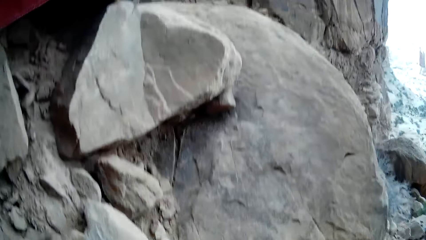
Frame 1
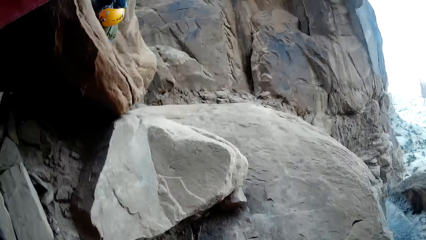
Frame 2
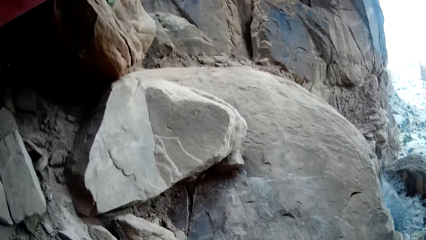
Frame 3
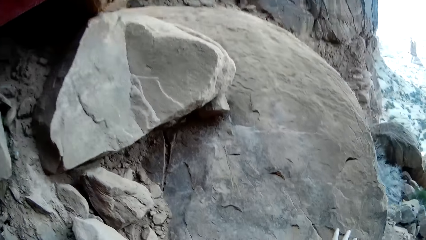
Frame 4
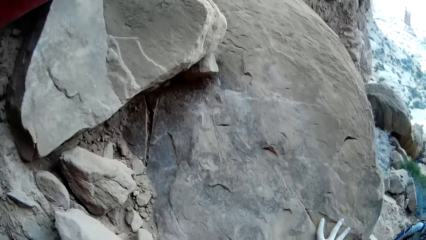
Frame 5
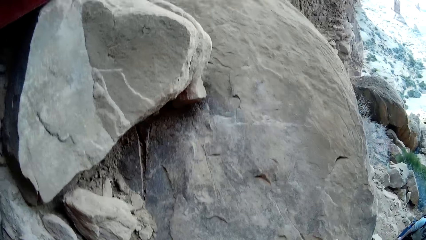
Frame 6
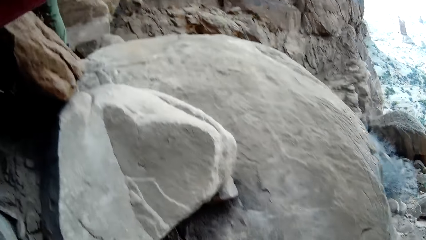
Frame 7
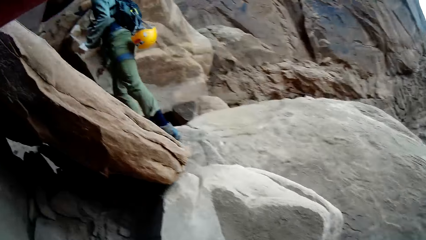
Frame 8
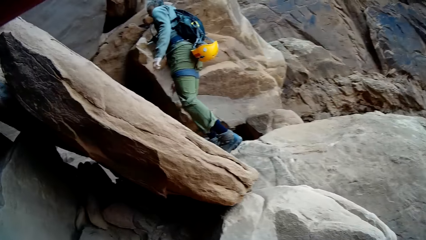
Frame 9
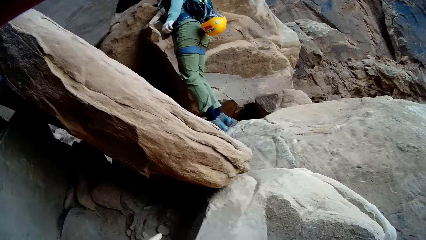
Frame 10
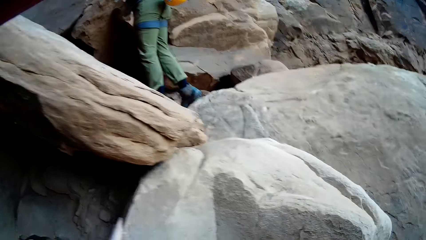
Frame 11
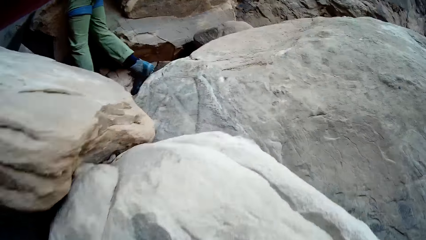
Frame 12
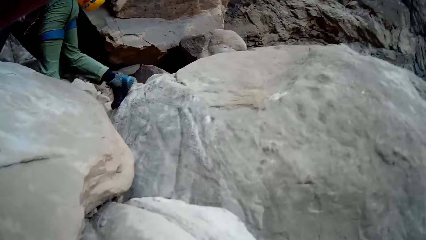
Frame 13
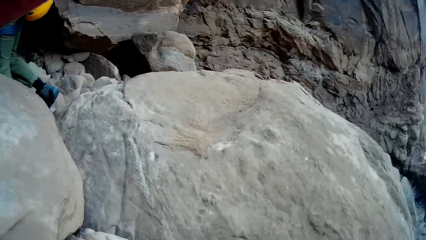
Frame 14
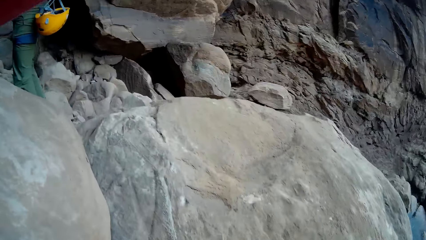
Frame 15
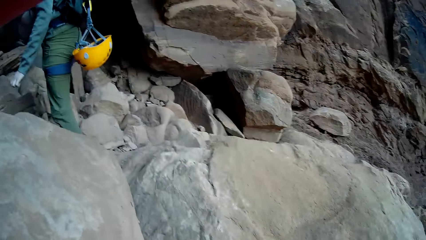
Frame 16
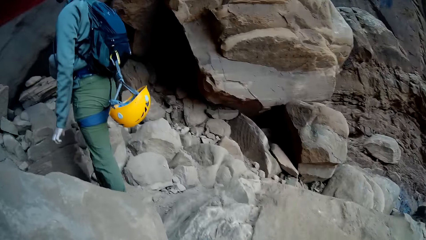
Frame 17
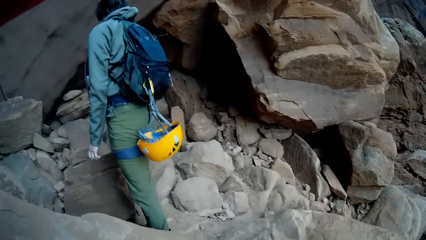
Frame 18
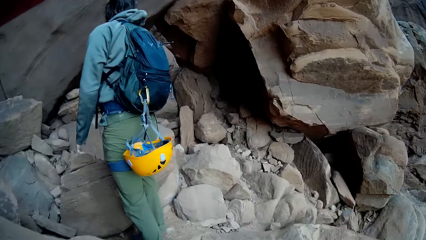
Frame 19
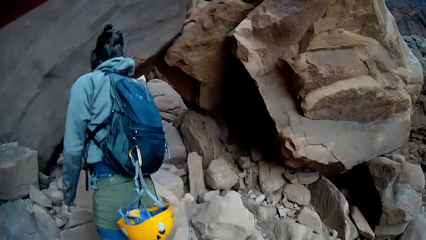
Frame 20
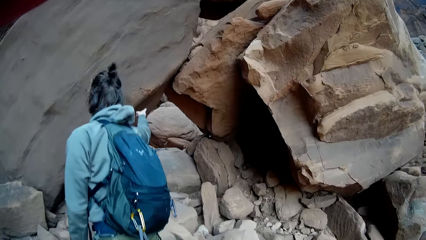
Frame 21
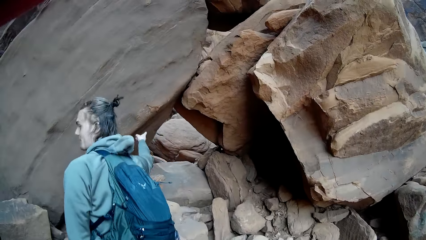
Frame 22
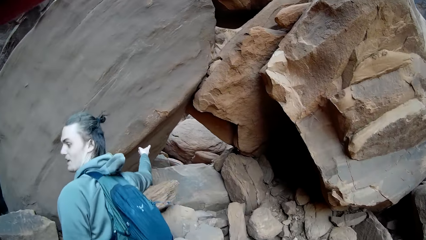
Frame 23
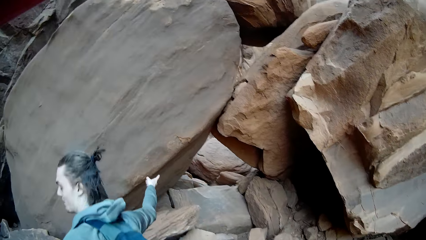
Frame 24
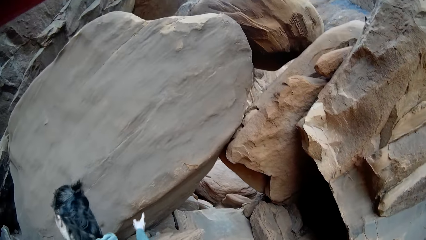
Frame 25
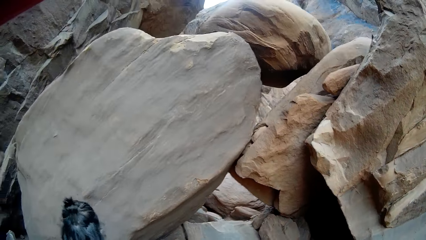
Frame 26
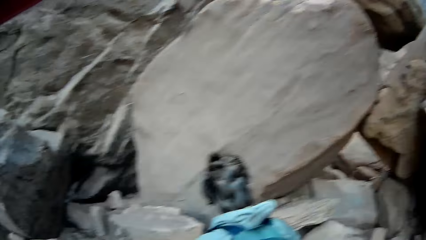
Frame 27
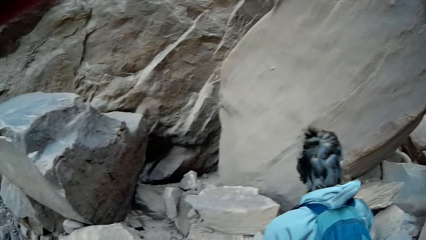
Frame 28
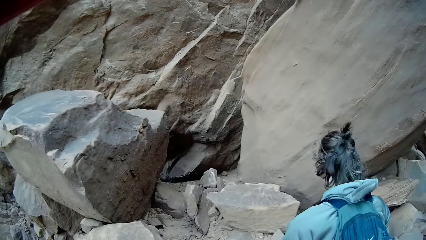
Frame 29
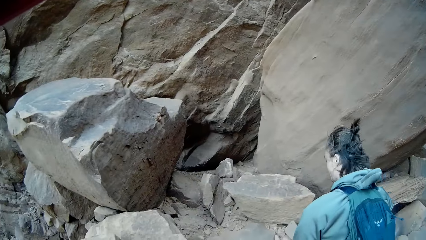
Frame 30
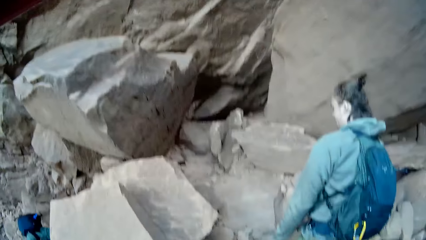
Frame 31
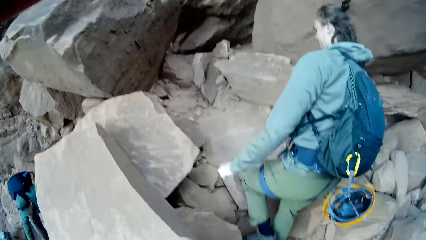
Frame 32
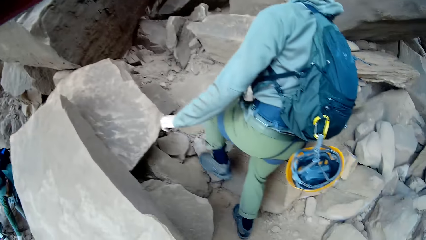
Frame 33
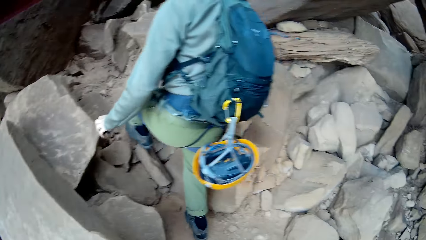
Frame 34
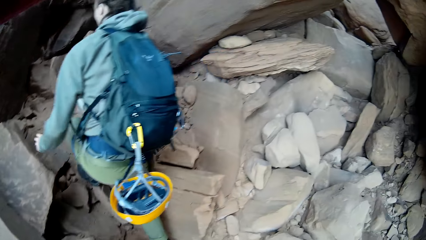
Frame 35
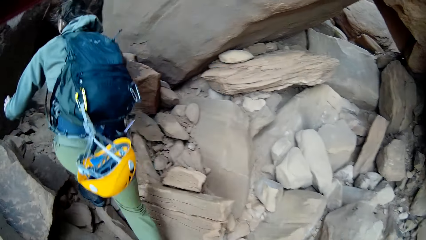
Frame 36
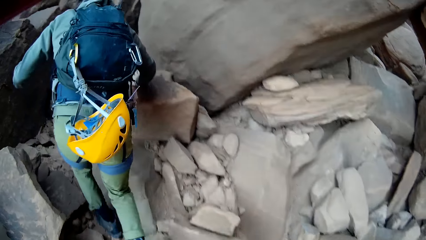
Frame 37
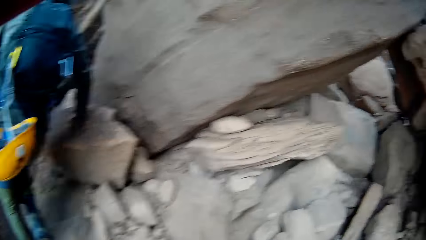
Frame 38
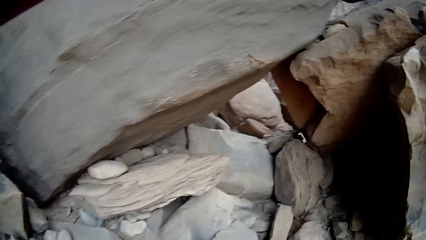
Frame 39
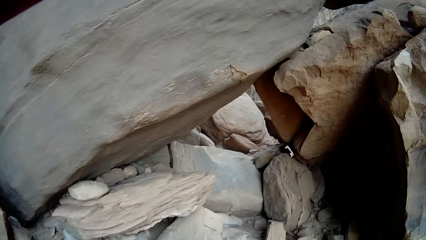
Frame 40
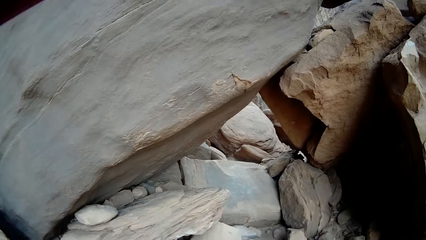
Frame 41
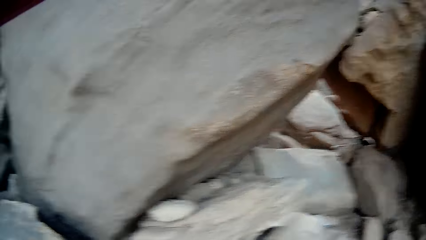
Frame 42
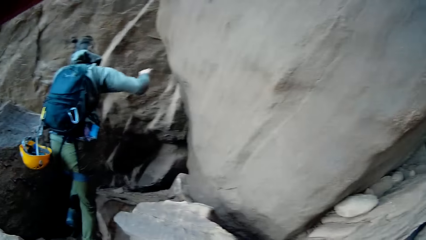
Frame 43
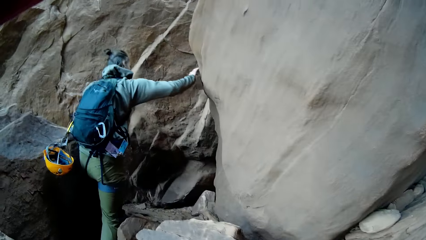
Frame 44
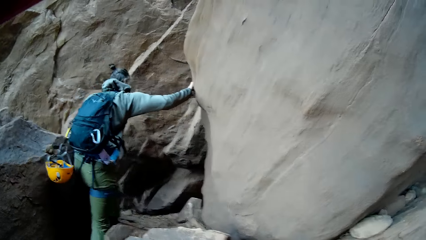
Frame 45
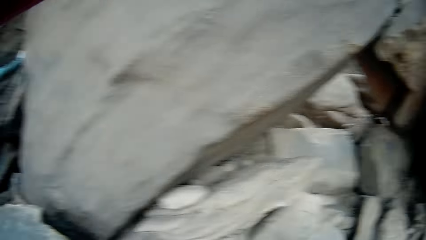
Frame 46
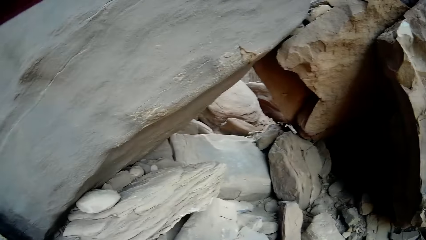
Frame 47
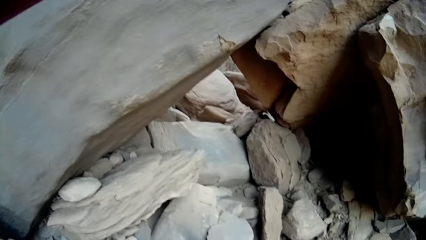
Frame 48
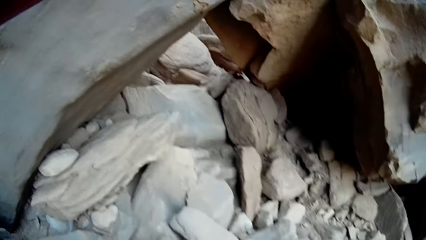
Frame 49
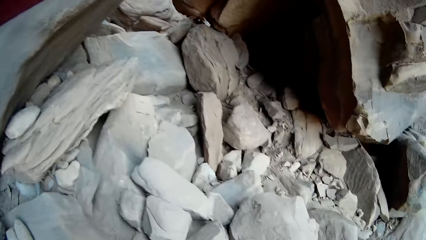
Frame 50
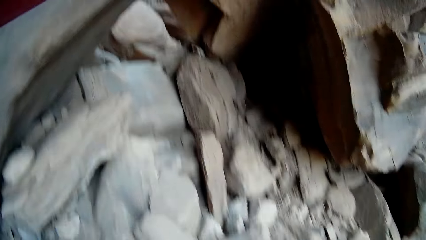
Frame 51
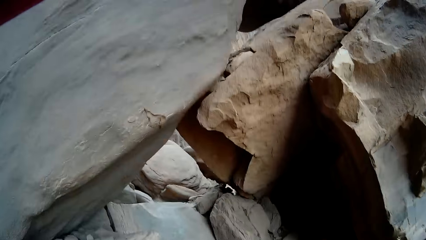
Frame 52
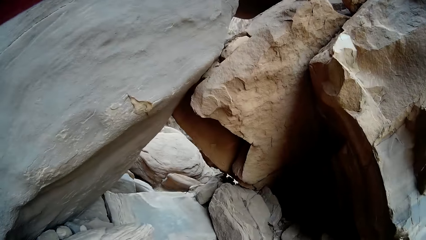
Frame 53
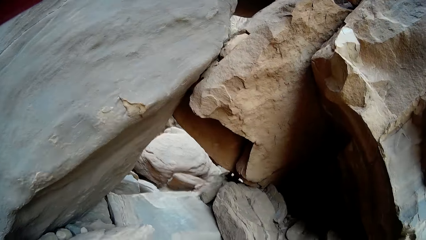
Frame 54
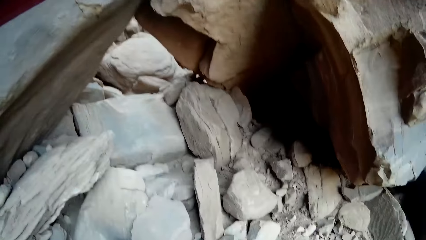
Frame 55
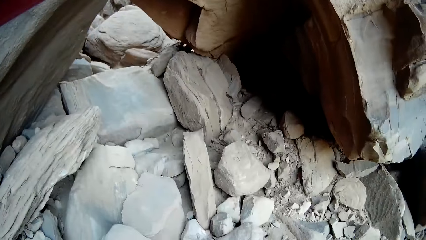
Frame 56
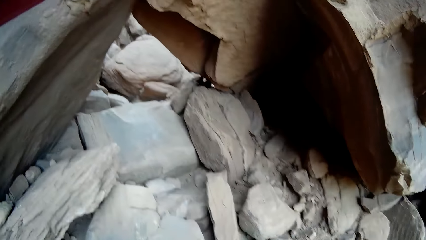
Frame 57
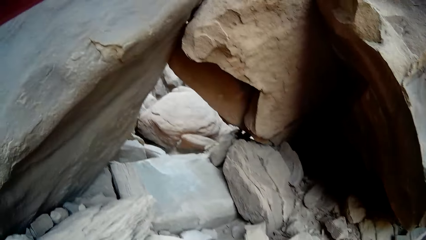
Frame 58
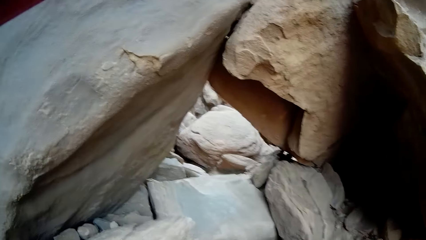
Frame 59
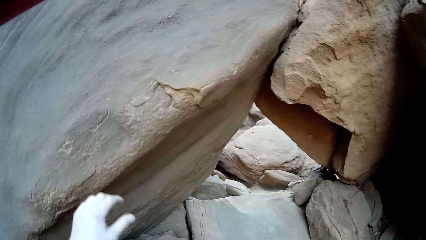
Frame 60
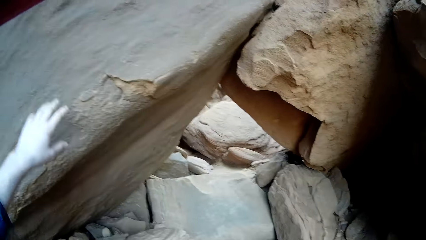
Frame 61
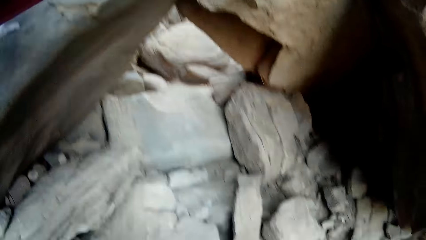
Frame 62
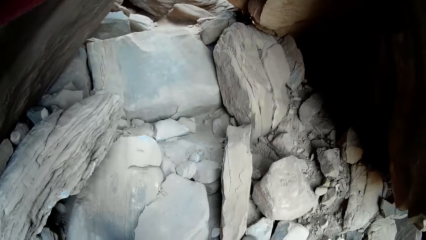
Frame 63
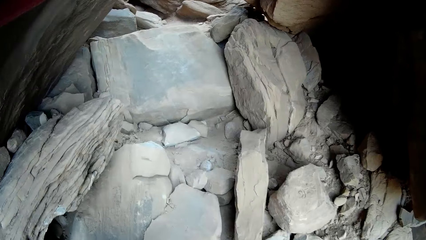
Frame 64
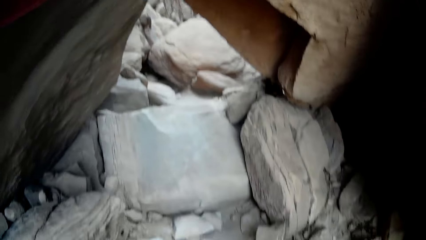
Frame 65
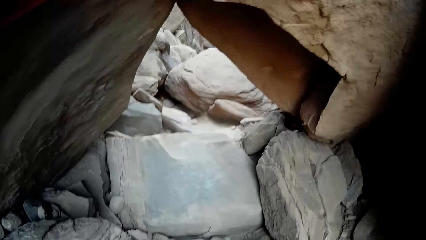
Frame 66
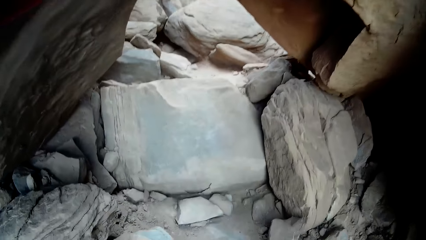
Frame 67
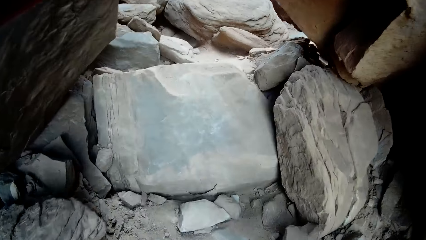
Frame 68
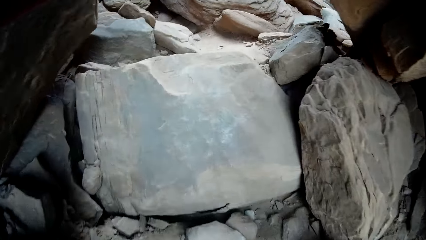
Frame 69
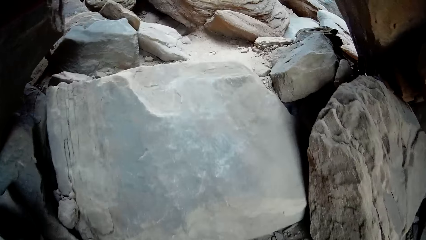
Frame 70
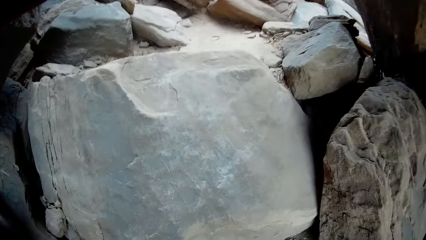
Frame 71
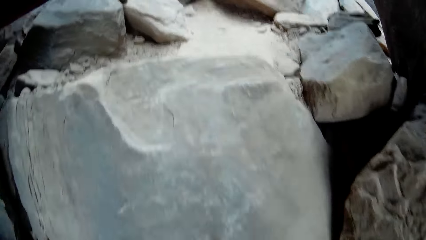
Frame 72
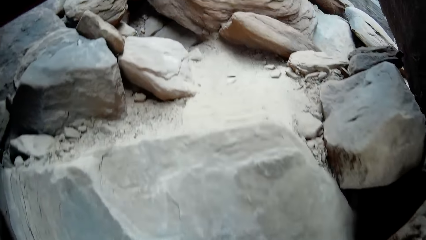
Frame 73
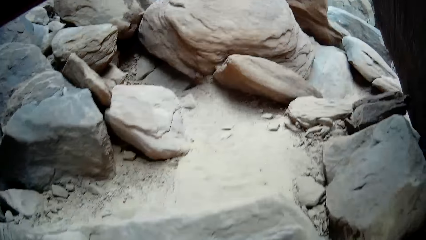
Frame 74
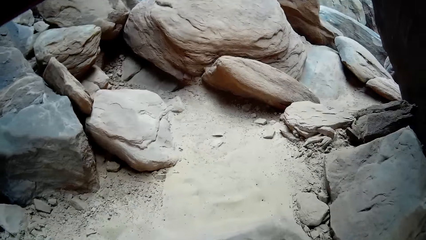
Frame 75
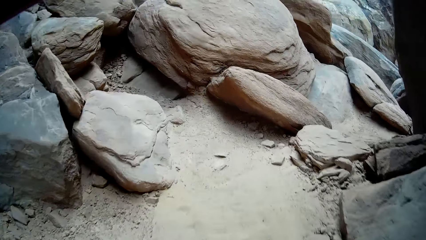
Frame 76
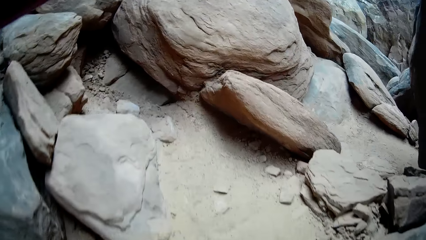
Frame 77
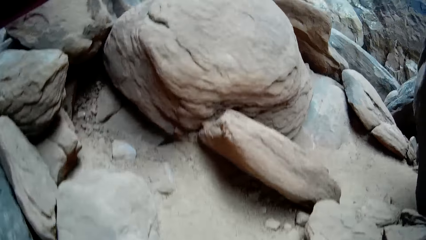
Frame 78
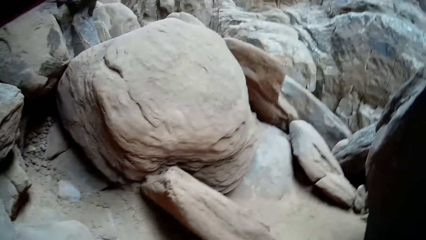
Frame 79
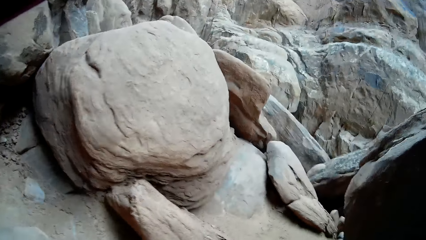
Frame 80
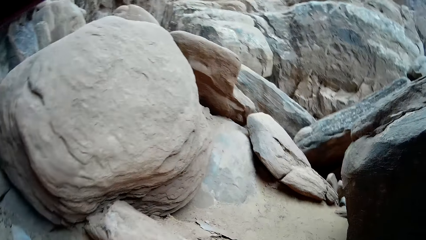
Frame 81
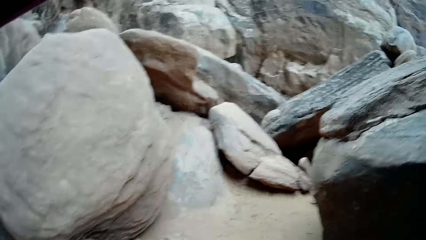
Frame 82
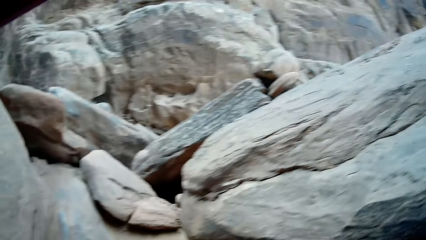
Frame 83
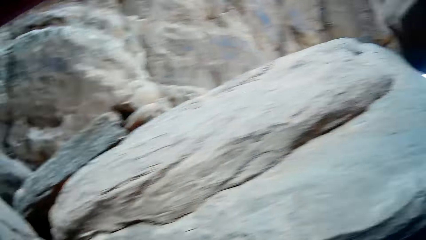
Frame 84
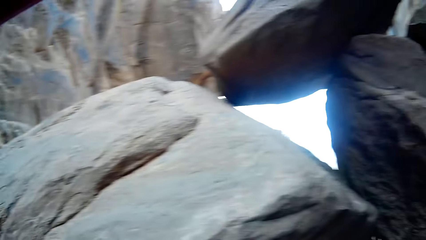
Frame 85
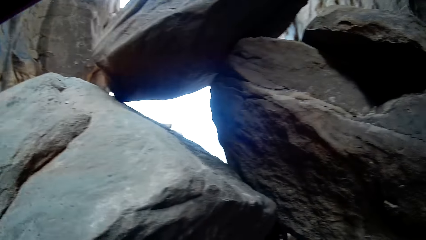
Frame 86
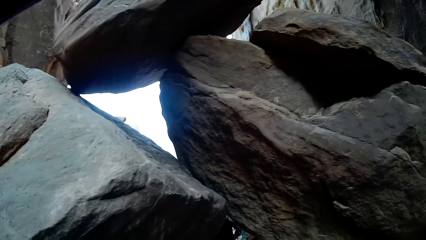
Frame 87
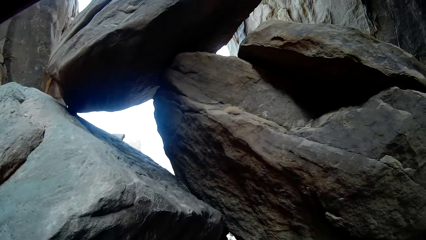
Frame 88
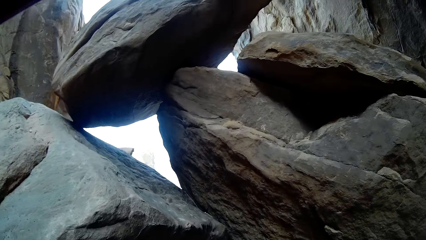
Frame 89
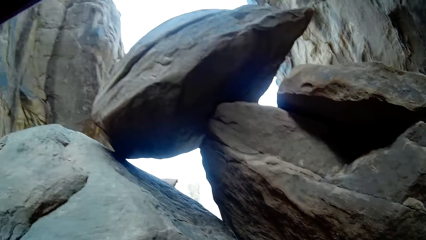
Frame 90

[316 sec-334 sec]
A woman looks around. A hiker climbs another set of rocks with both hands. The woman climbs the mountain. The camera wearer looks around. The woman climbs the mountain. The camera wearer looks around. He touches a rock with his left hand. He walks through an arch of rocks.
